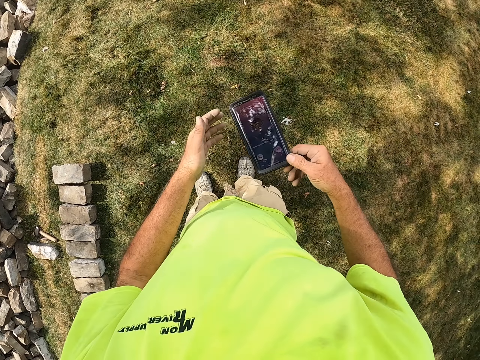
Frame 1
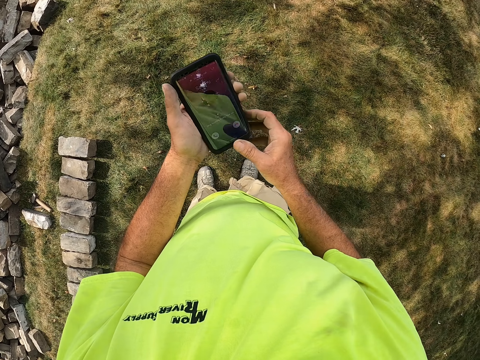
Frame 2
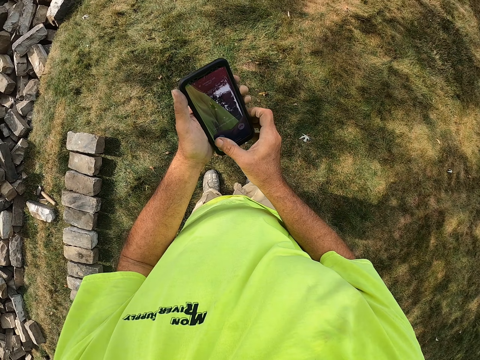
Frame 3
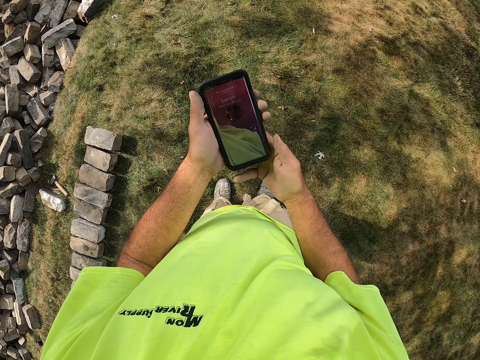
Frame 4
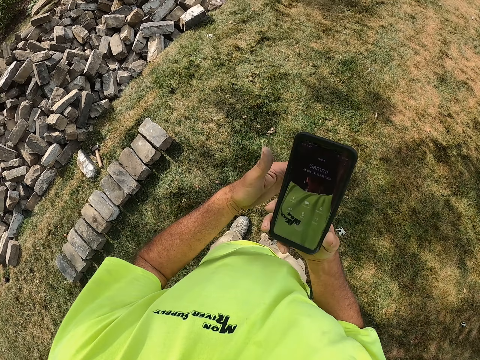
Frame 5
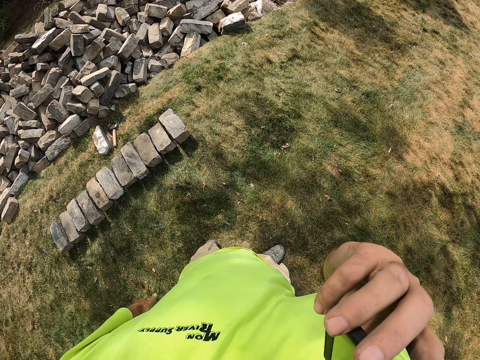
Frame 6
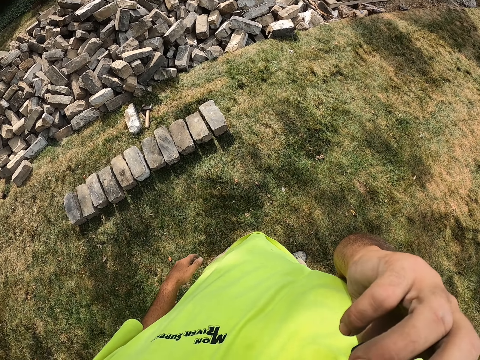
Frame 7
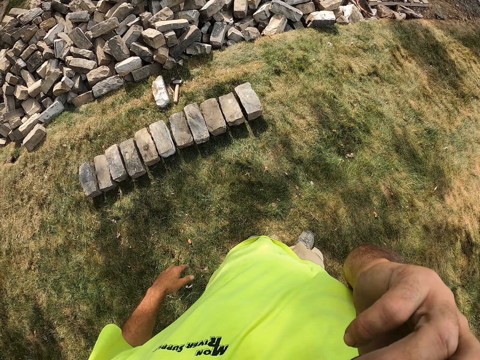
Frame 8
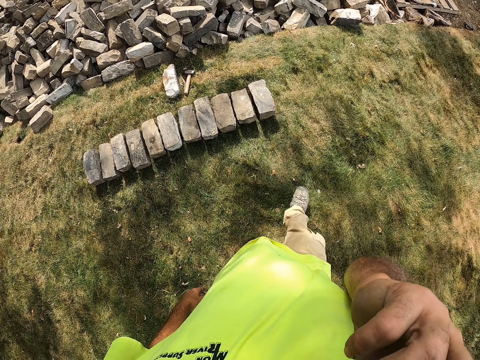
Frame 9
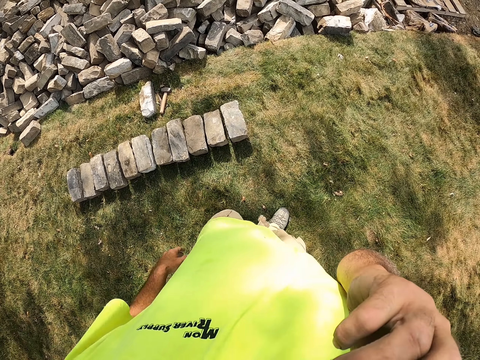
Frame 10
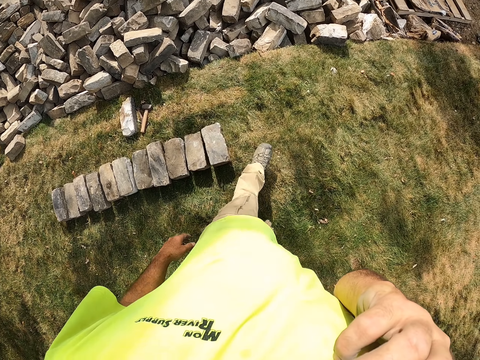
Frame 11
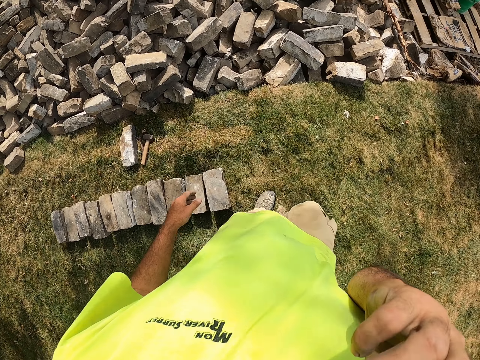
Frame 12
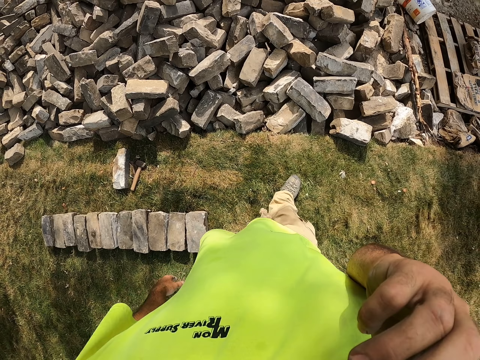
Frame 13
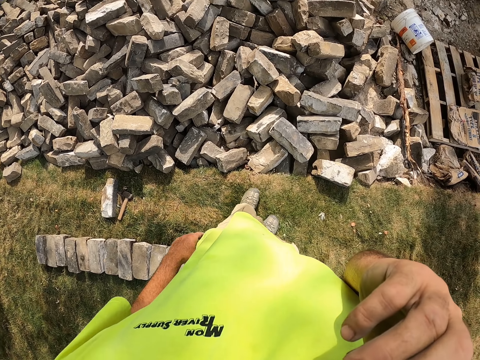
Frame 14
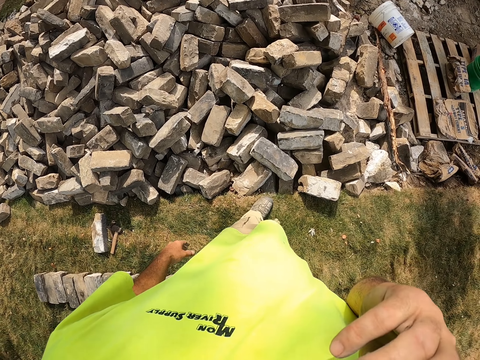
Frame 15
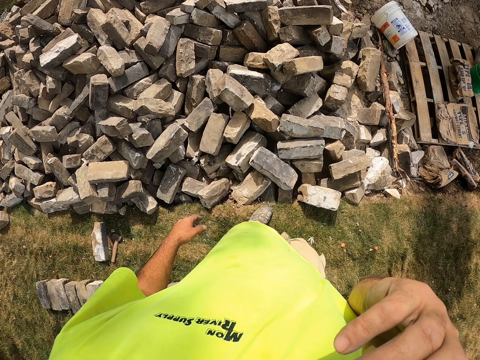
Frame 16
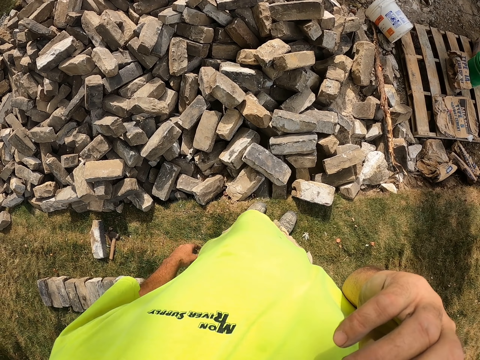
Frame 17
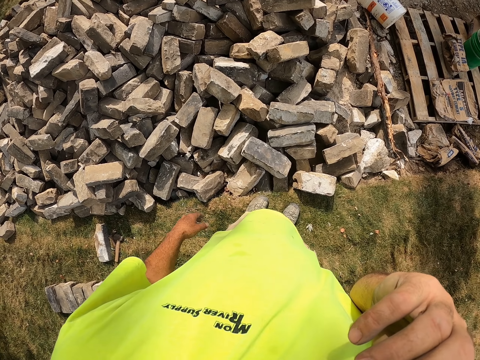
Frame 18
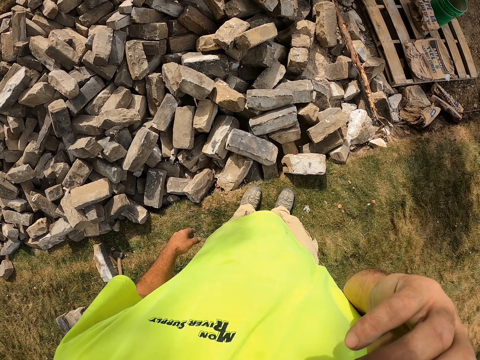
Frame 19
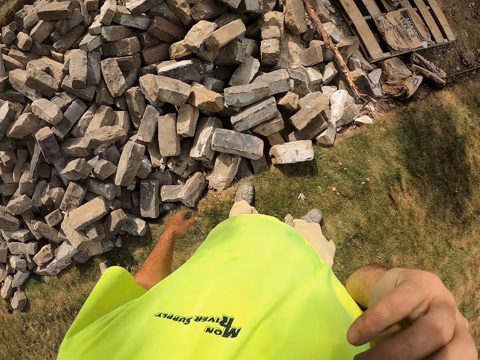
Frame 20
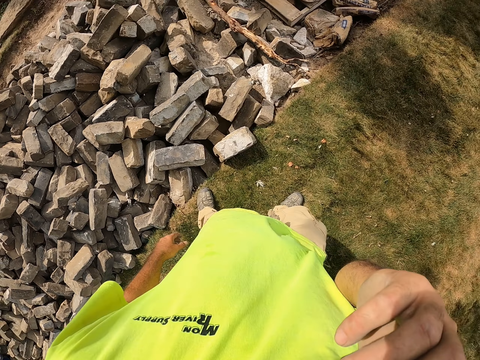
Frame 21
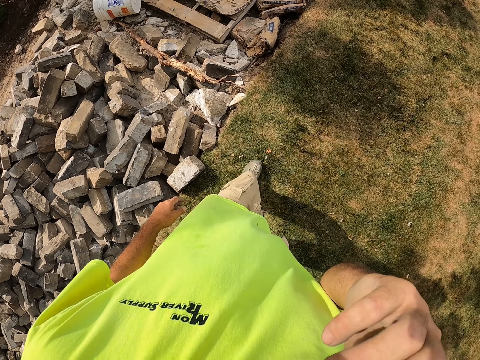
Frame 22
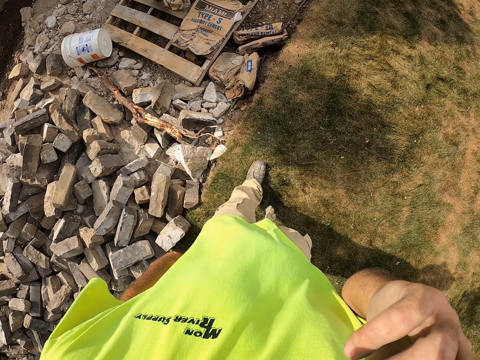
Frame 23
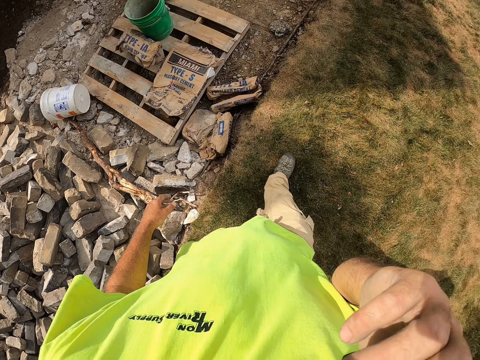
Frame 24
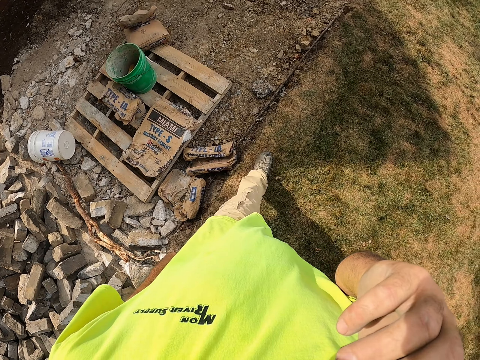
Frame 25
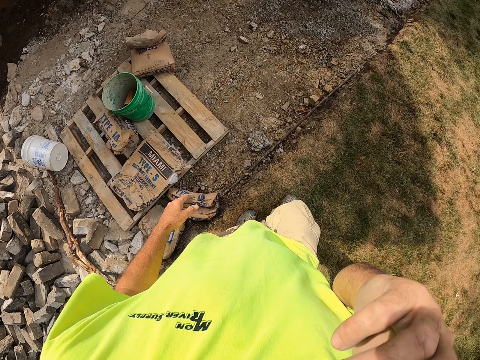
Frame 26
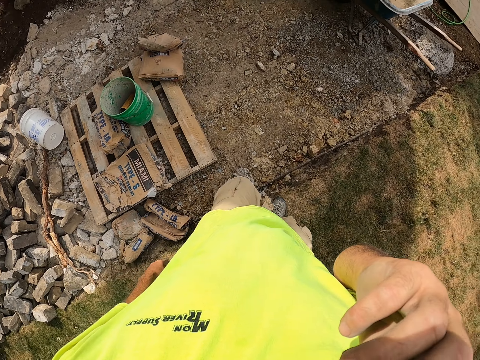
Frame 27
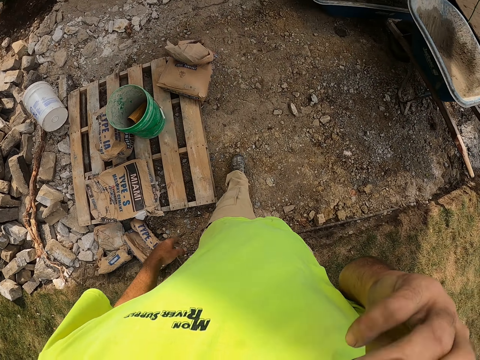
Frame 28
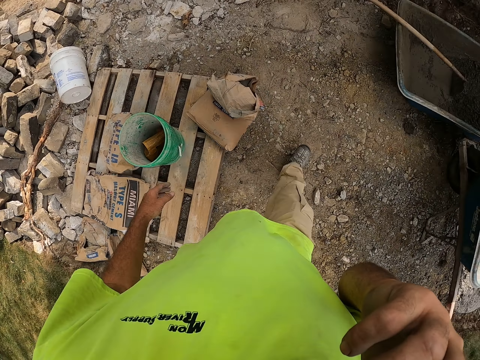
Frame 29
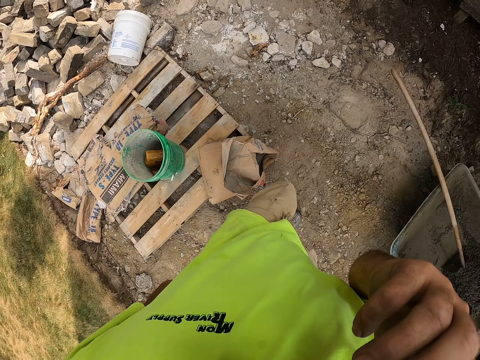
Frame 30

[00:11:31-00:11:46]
The camera wearer removes the phone from the pocket. They hold the phone. They receive a call. They put the phone on the ear. They walk. They walk again.

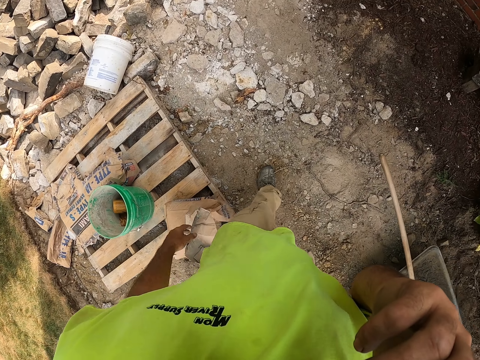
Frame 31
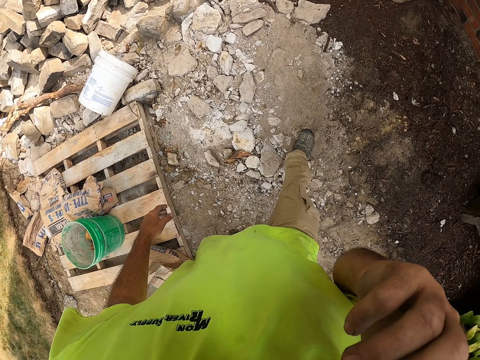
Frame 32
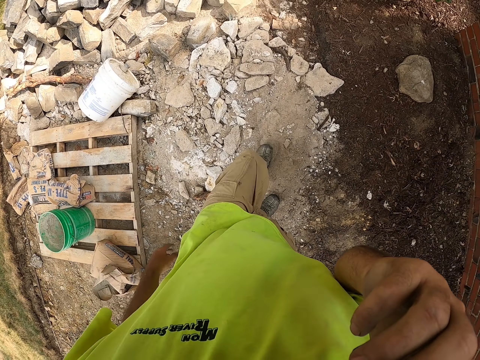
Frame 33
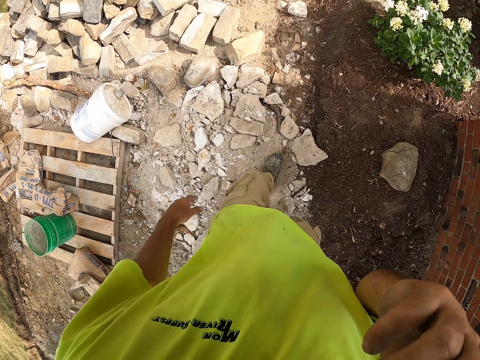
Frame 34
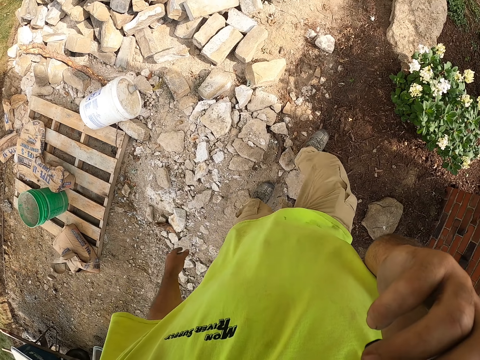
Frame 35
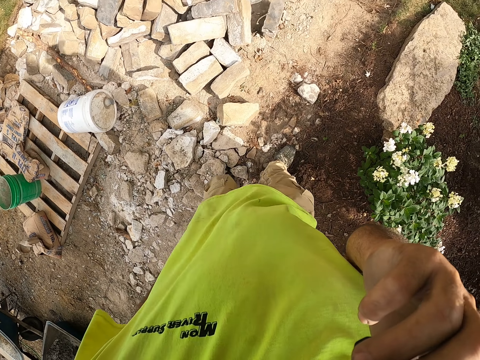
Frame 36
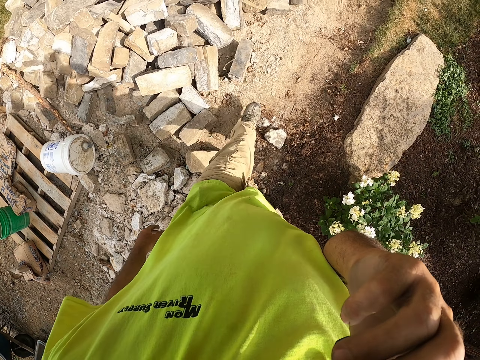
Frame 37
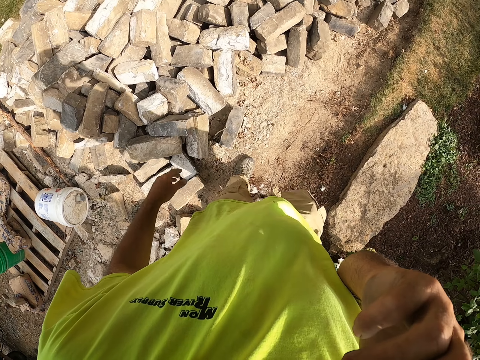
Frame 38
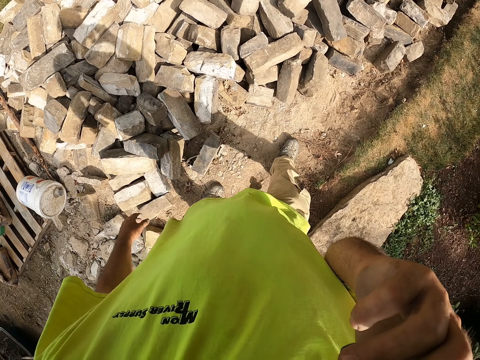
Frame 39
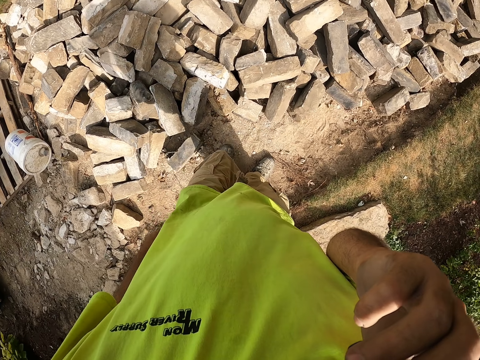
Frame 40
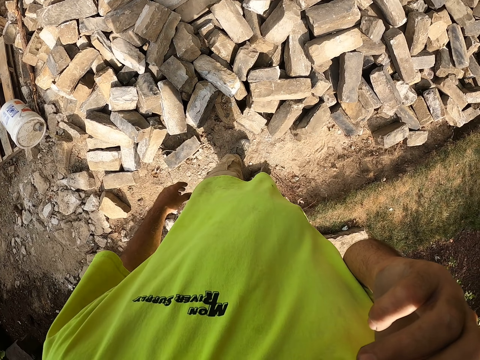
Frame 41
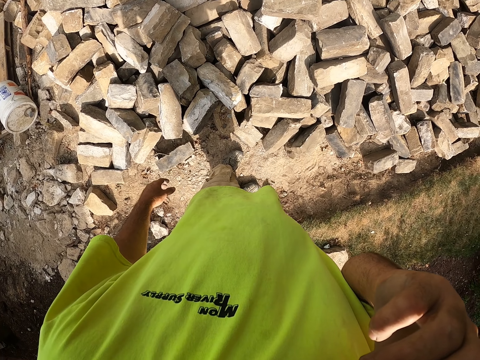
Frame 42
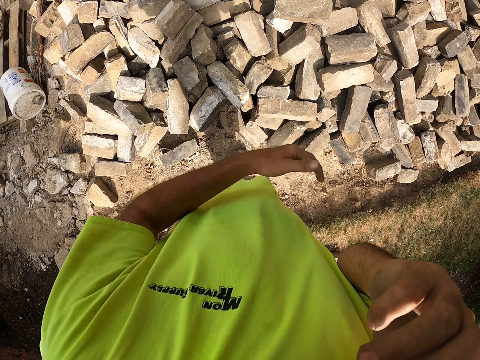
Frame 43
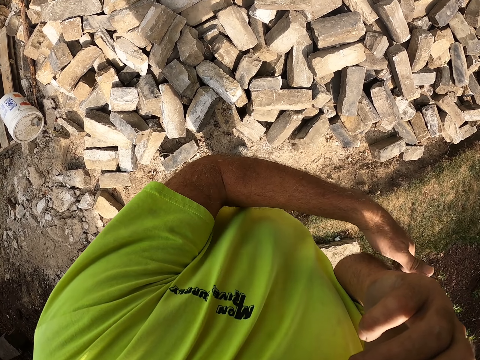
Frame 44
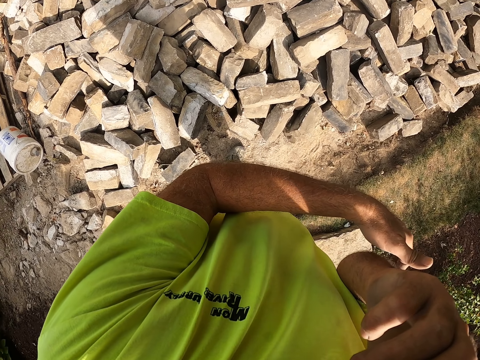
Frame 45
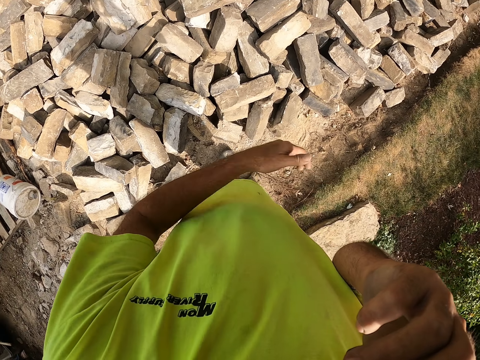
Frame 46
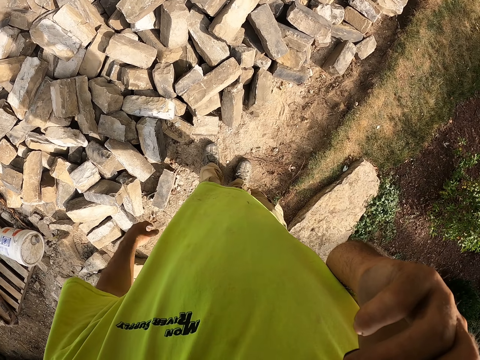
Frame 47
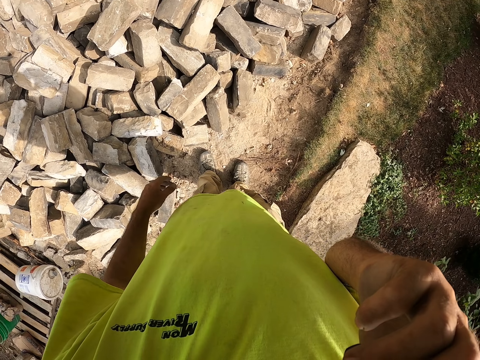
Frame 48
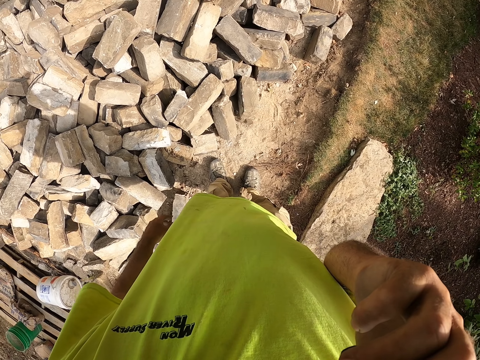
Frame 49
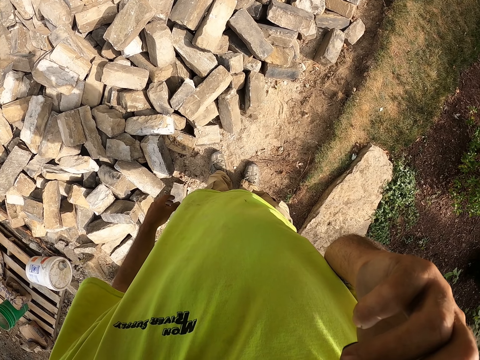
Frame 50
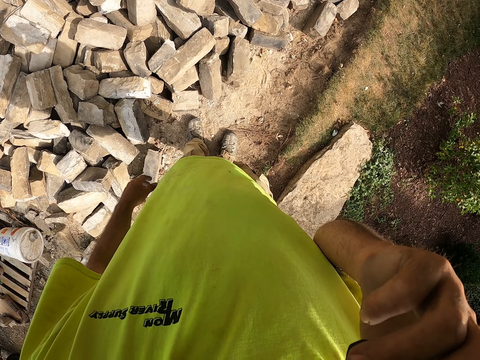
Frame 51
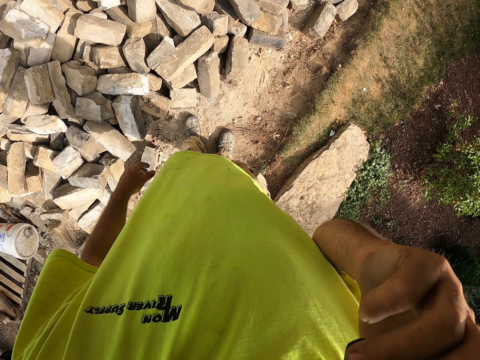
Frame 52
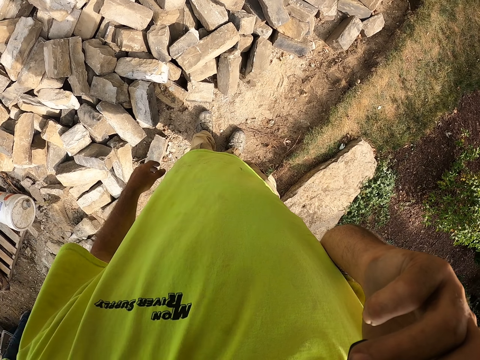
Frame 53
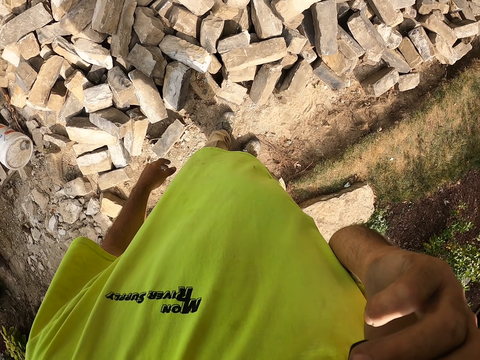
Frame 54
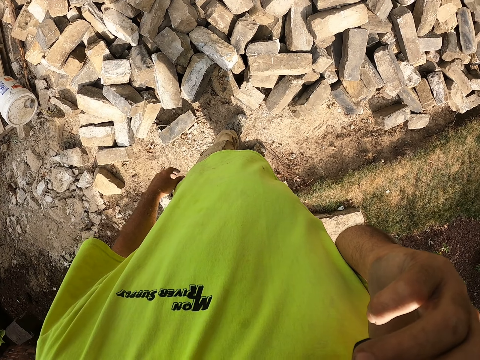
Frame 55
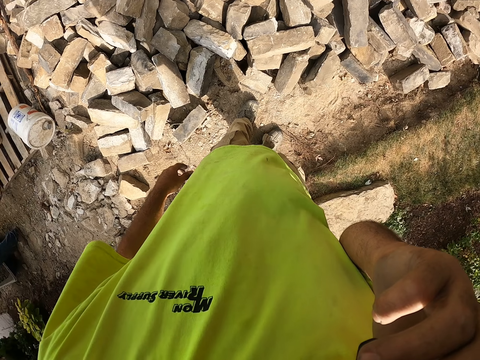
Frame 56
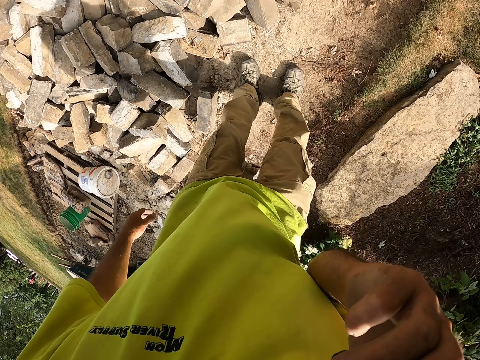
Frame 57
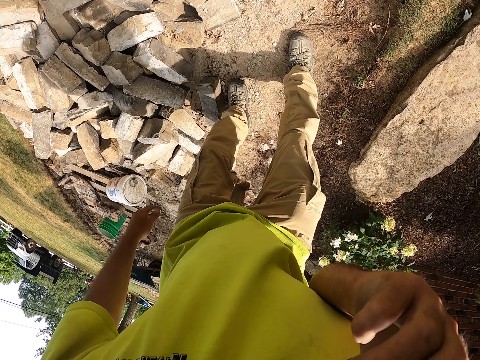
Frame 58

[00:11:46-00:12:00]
The camera wearer scratches the hand.
